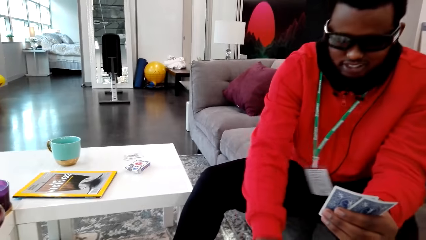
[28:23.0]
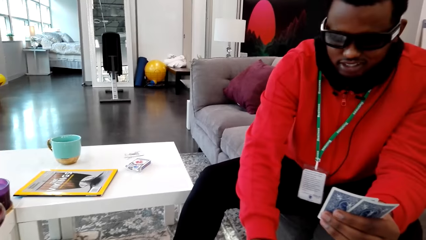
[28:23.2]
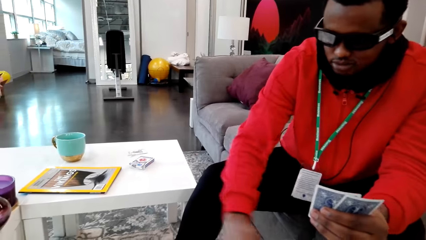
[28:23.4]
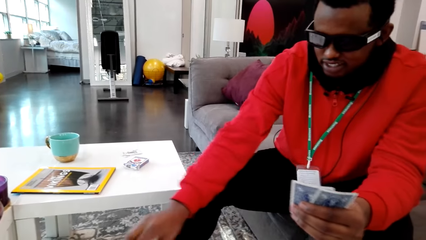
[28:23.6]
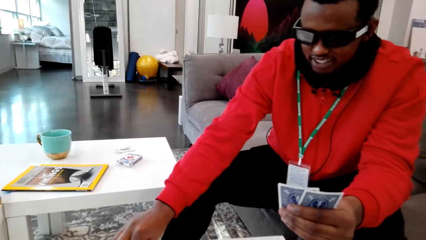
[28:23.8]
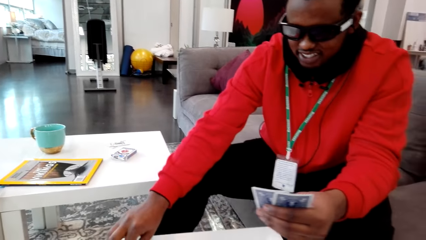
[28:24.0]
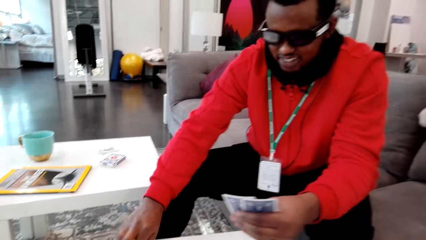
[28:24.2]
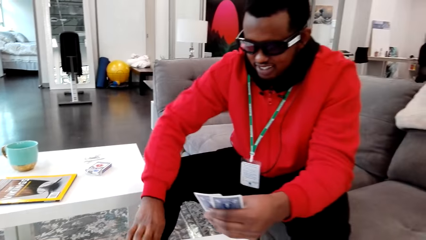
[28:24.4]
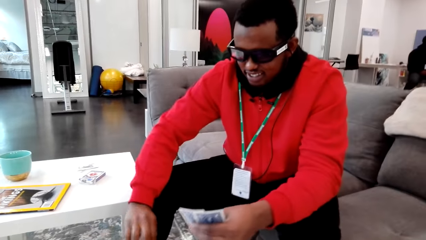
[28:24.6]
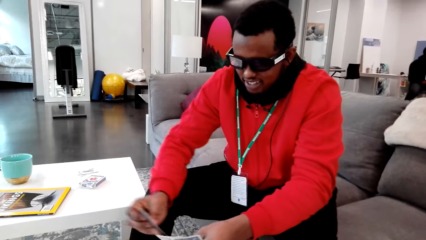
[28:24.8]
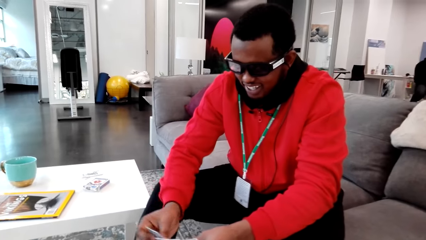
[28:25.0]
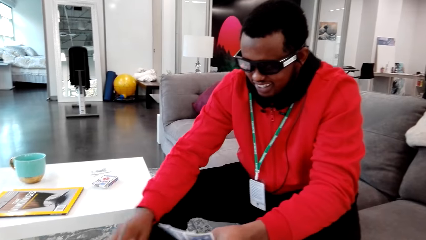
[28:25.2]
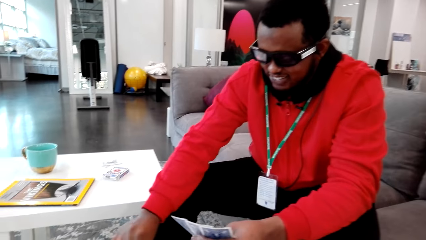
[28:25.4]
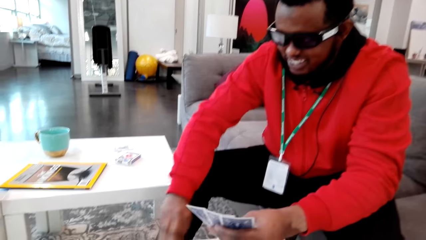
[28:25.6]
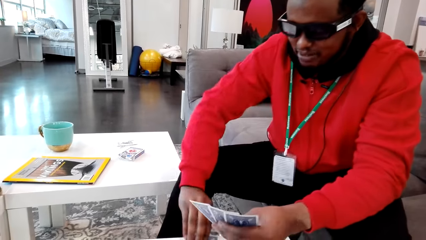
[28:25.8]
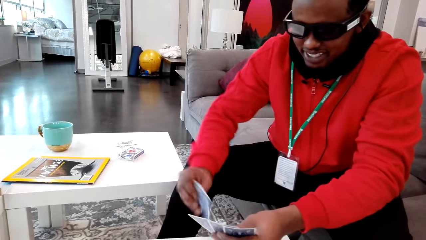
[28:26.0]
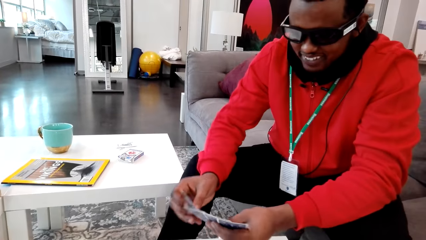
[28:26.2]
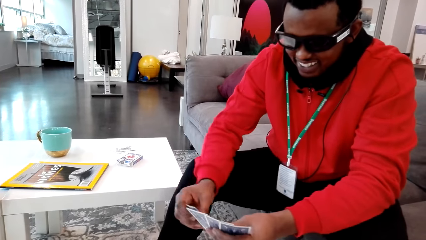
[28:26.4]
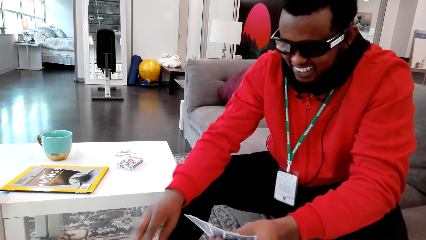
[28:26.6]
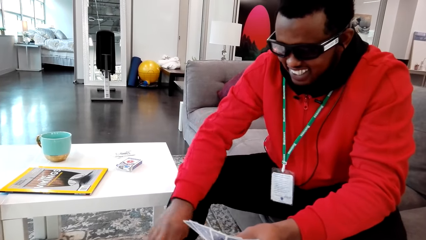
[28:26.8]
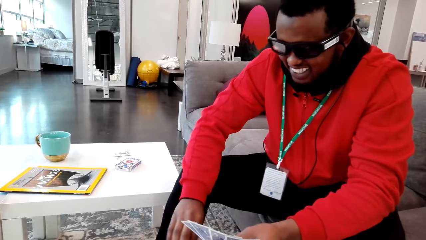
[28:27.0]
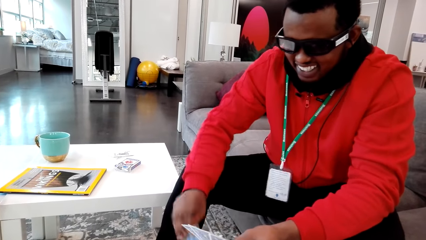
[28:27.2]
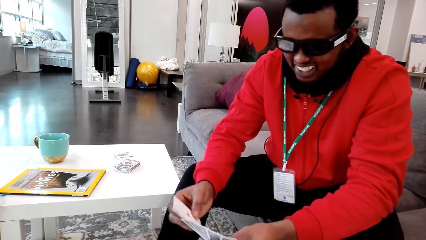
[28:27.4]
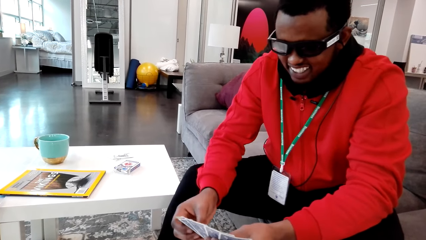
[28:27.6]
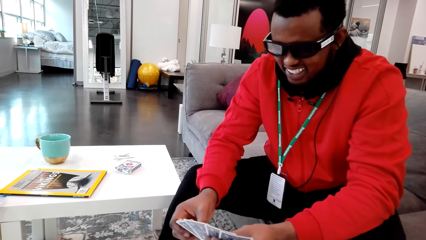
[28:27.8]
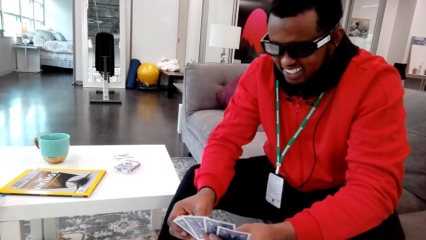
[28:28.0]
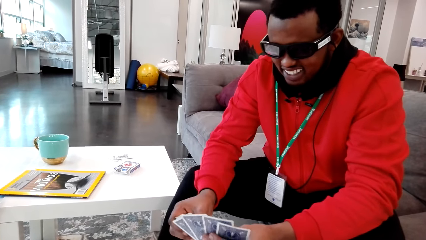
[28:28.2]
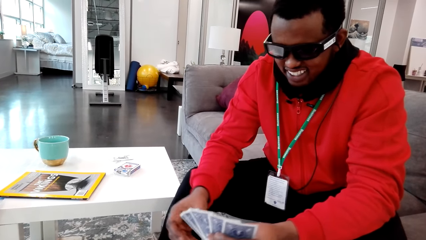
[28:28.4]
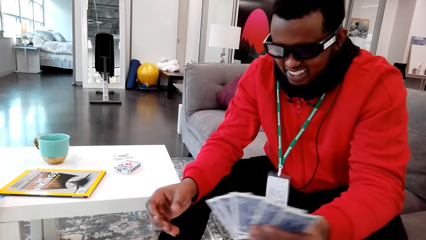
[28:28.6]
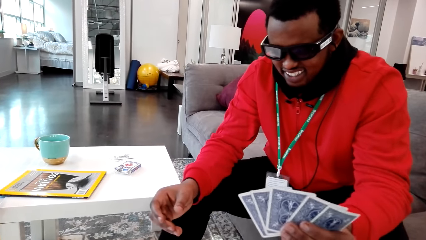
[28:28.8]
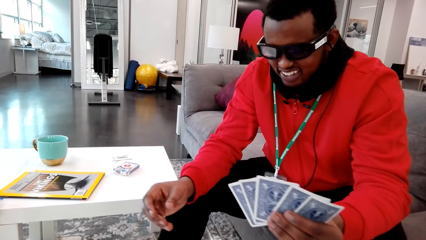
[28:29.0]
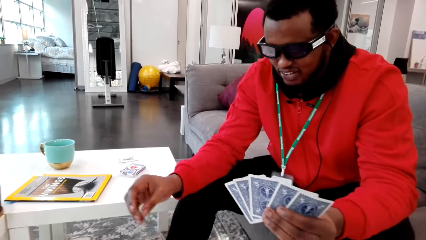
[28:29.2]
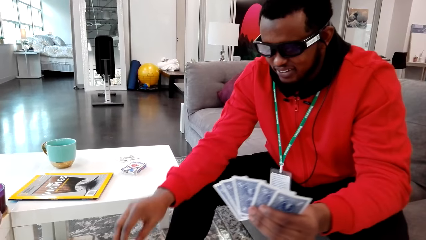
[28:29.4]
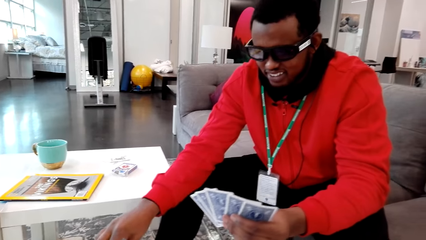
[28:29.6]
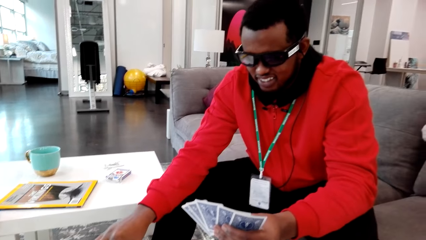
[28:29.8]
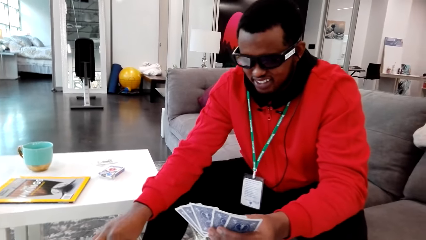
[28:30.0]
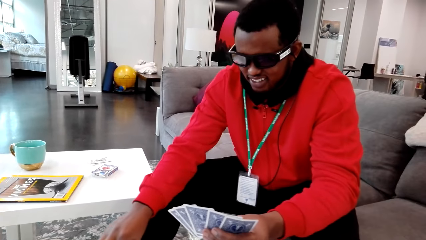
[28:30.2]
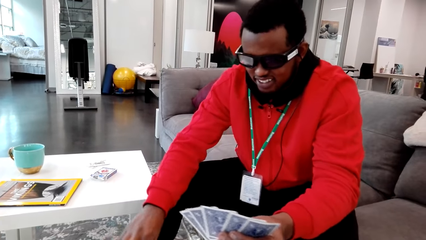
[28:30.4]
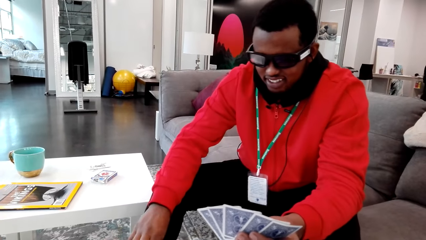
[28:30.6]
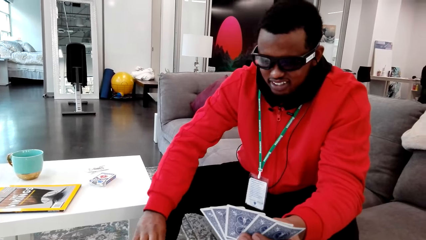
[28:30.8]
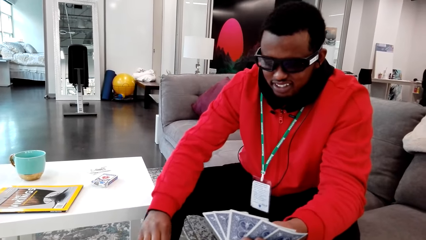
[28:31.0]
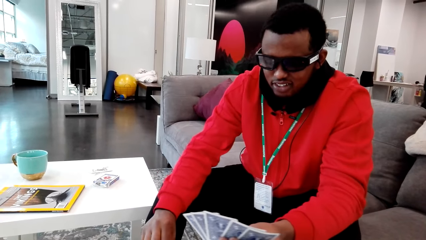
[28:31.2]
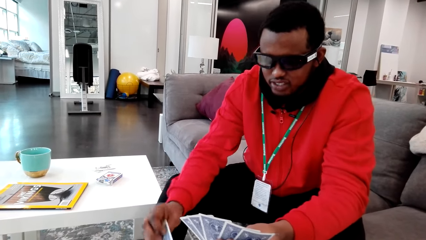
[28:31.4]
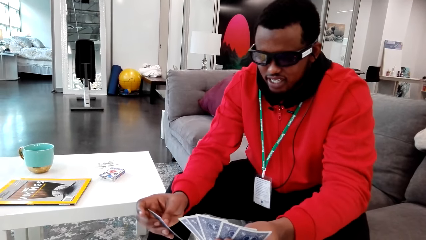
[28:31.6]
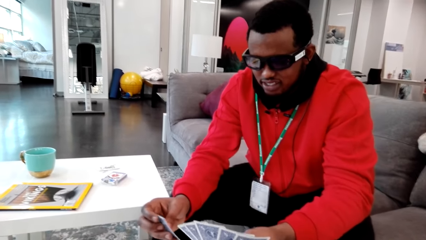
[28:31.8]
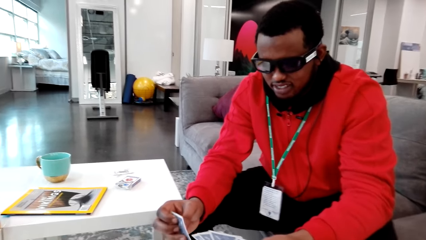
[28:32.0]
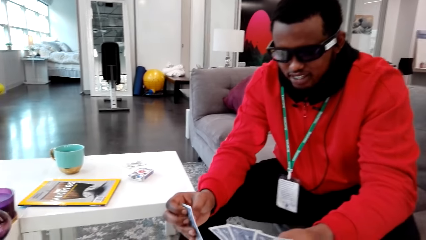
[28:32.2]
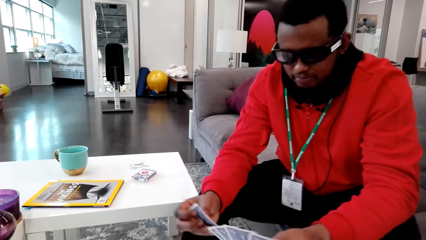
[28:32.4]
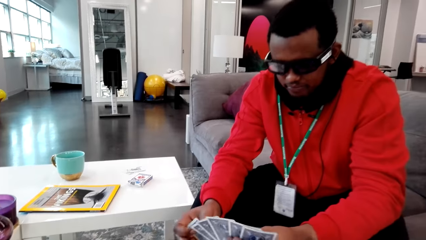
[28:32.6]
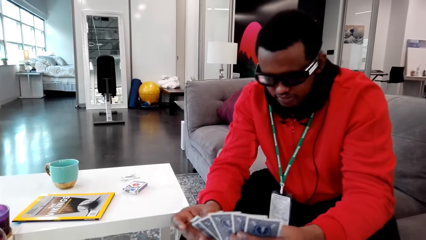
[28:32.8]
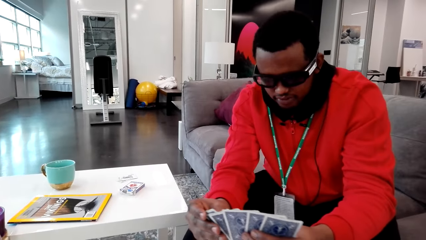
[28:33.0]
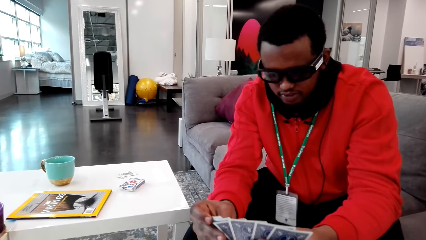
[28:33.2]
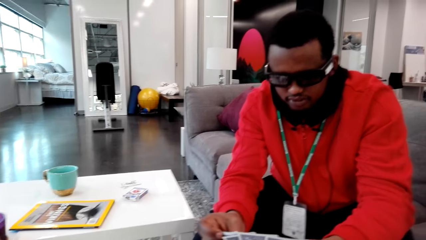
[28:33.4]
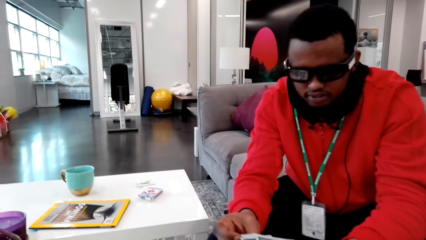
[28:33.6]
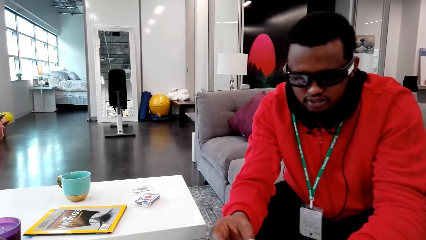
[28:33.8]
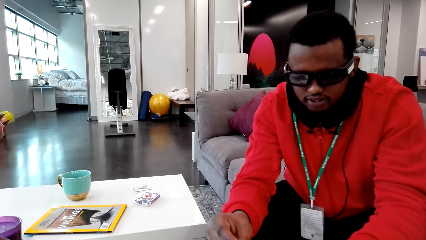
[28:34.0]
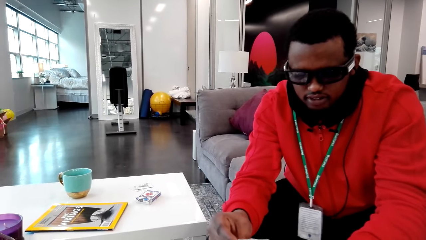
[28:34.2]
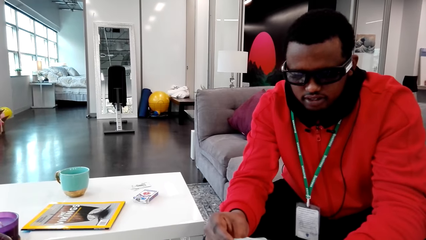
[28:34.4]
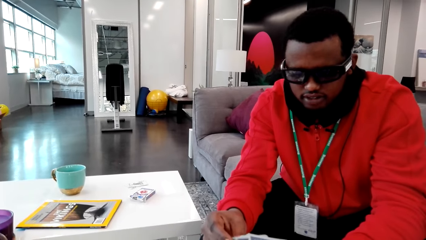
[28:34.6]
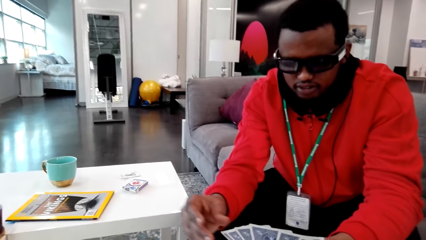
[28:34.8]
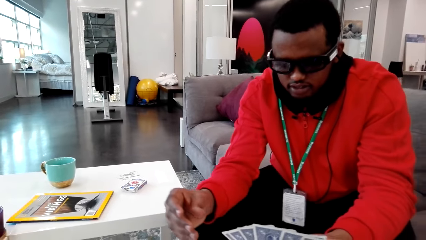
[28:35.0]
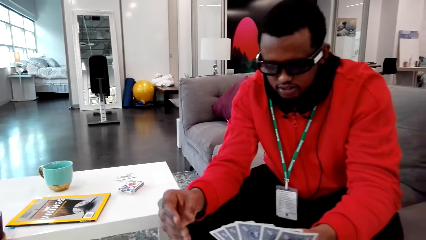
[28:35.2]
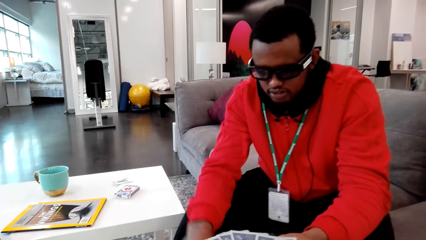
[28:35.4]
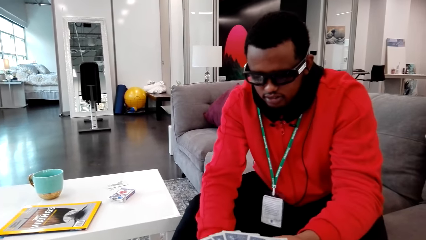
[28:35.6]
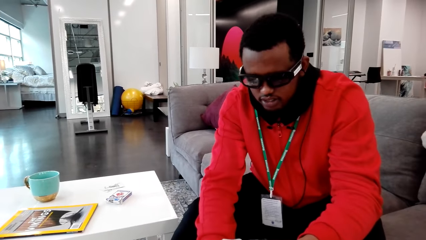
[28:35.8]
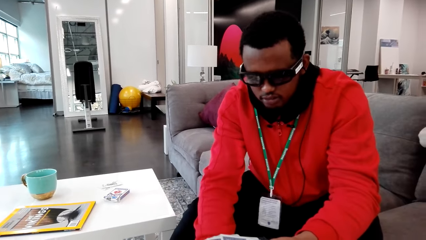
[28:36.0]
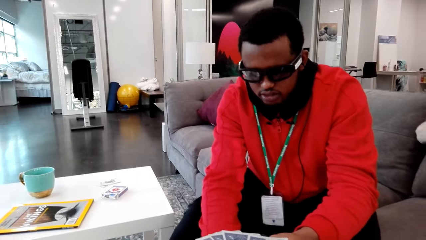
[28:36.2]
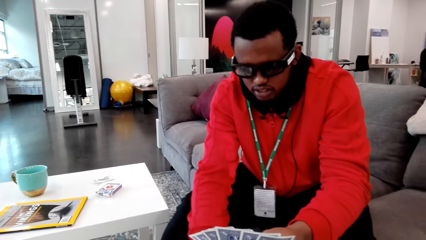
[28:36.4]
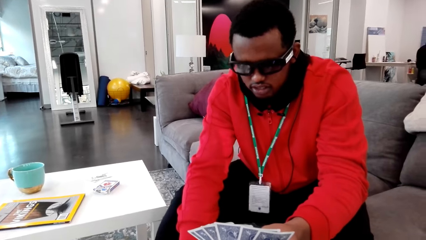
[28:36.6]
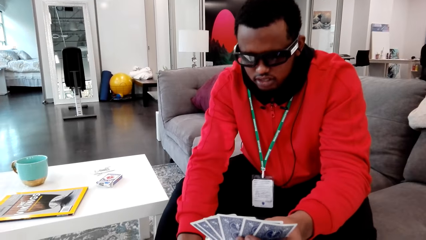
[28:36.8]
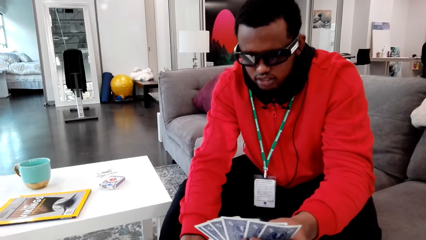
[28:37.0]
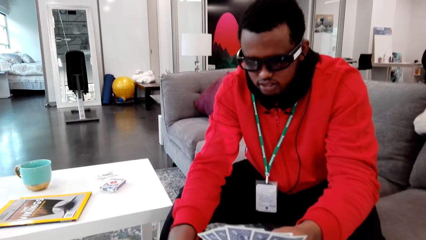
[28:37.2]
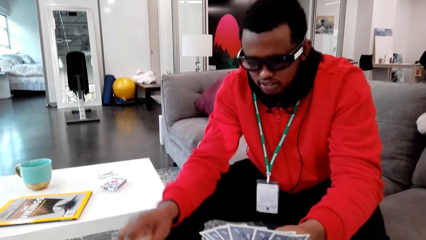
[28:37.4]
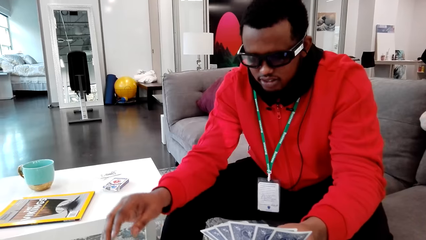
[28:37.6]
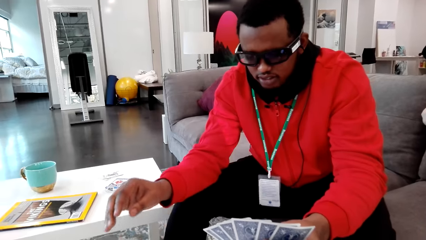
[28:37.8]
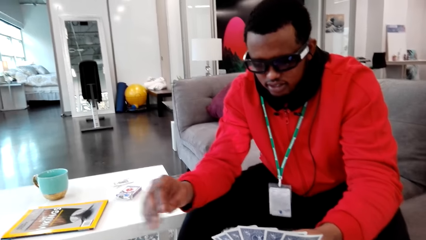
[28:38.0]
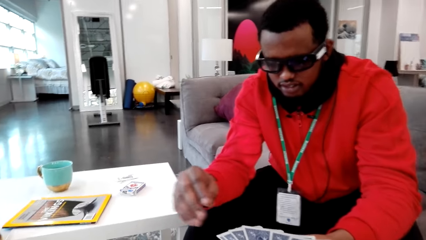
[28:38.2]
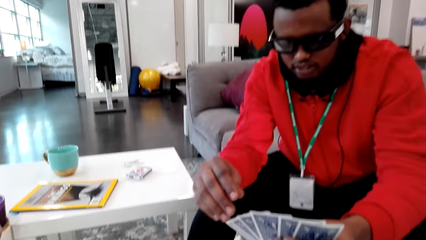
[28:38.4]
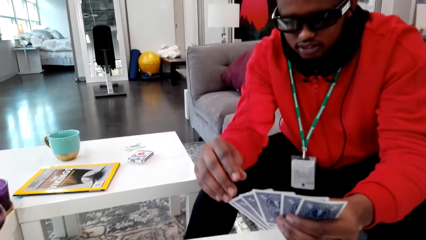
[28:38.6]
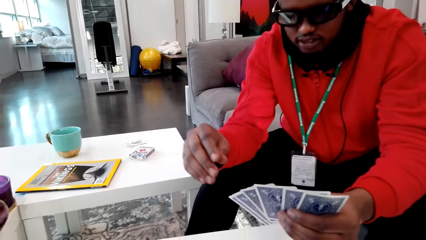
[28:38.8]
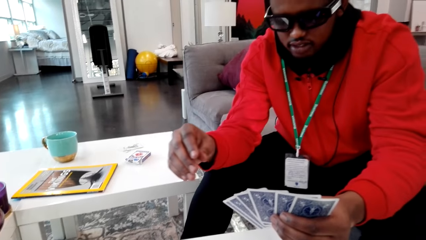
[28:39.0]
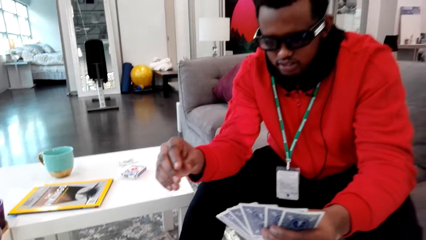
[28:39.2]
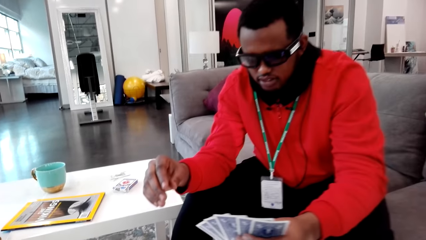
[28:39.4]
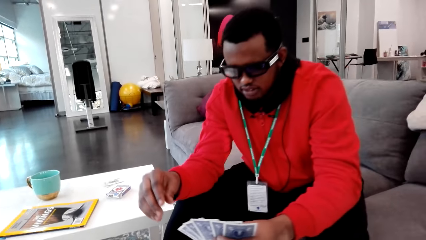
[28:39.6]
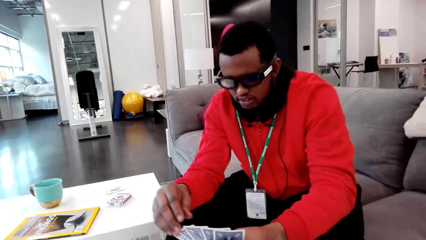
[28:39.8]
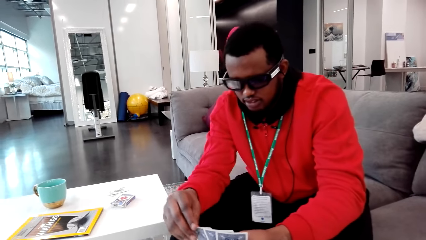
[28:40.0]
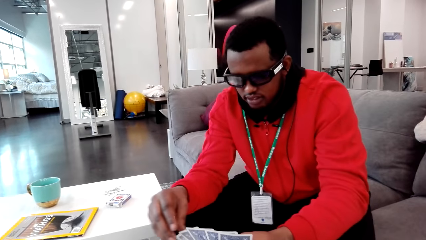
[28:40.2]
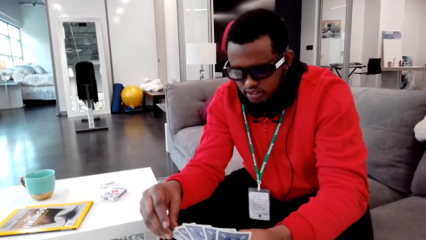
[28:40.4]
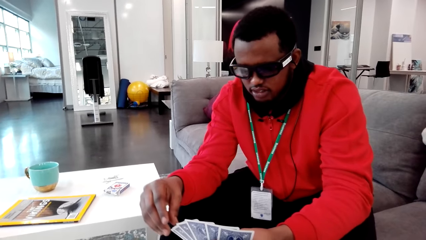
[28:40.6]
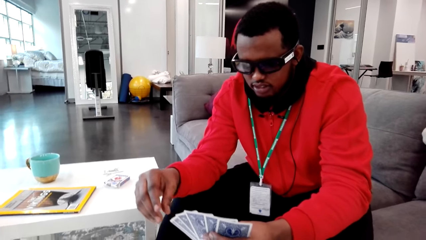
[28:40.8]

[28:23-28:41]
The man puts a card on the table. The man picks cards from the table. The man talks with the camera wearer. The camera wearer talks to the man. The man picks a card and talks. The camera wearer talks to the man.
